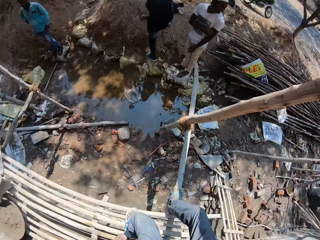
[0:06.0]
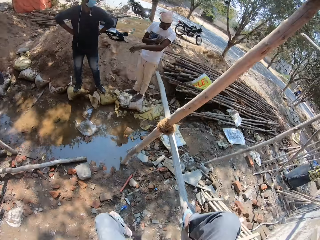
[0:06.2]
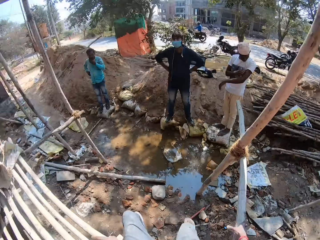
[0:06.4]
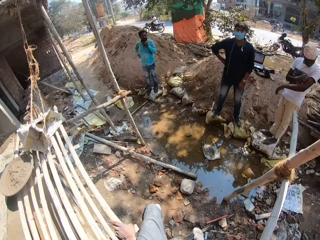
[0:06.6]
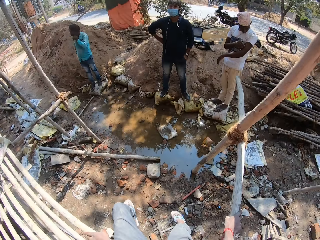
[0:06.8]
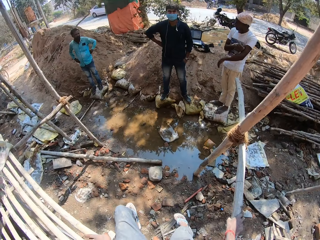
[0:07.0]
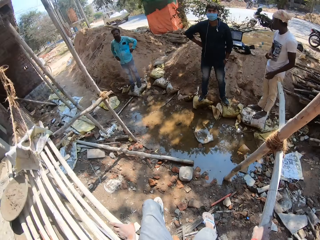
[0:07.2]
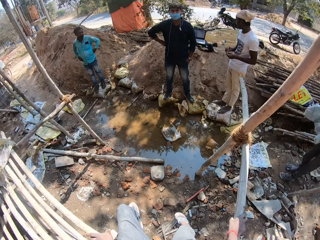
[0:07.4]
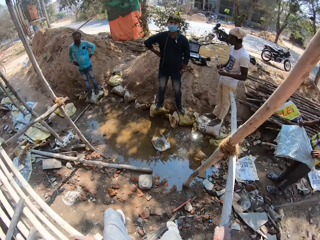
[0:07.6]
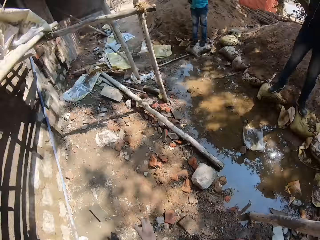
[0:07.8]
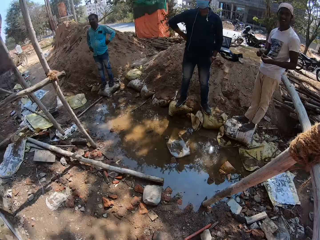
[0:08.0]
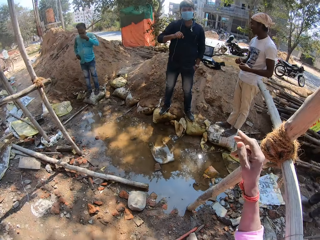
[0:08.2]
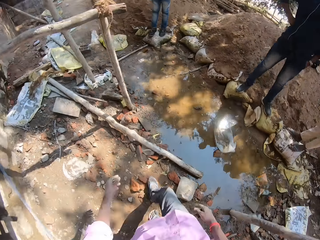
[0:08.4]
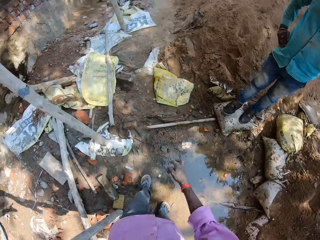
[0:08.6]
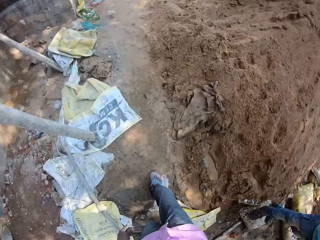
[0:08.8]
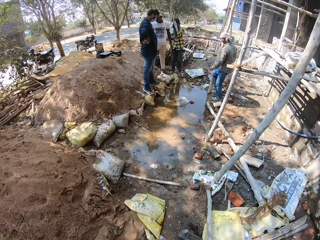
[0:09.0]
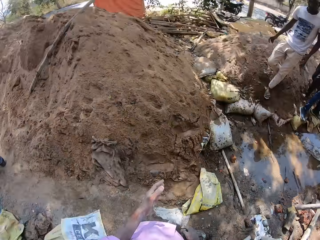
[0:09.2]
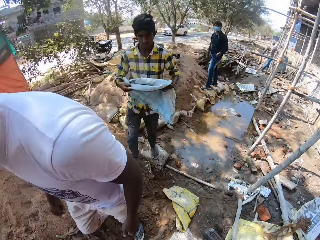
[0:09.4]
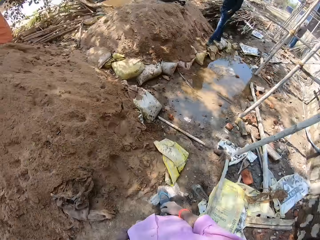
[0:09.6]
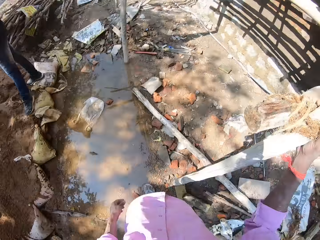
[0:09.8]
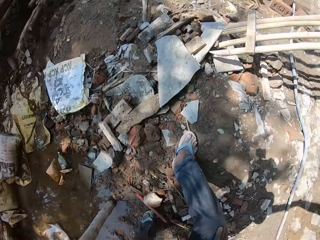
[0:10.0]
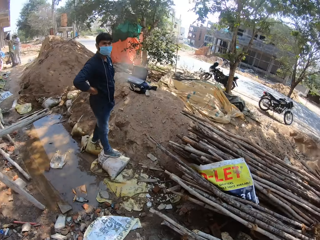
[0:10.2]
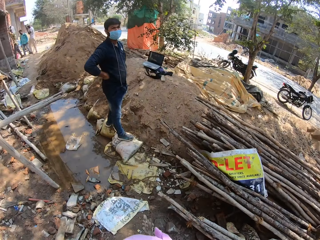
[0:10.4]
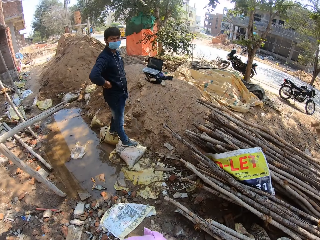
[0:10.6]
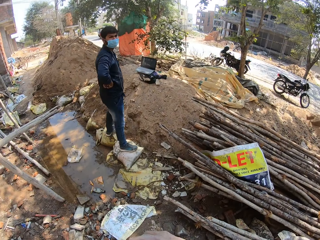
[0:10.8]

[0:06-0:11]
The camera wearer interacts with a person. They climb down the scaffold. Another person interacts with the first person. The camera wearer stares around. They walk around the construction site. A third person and the second person walk around. The camera wearer stares around. They dialogue with another person.

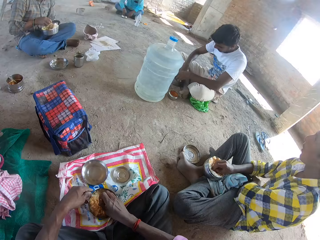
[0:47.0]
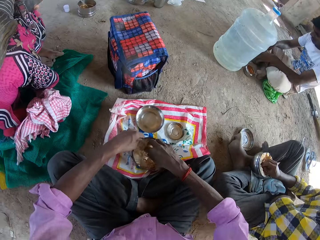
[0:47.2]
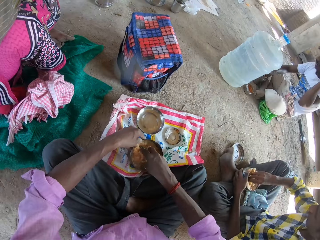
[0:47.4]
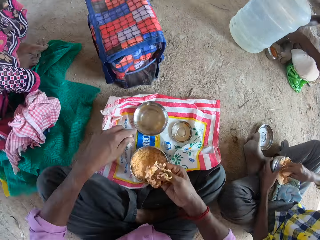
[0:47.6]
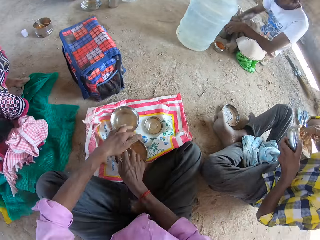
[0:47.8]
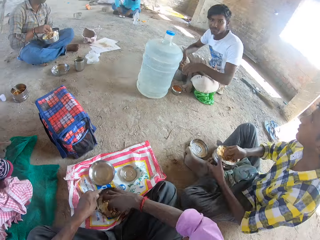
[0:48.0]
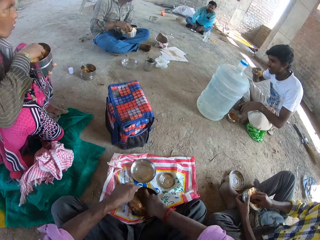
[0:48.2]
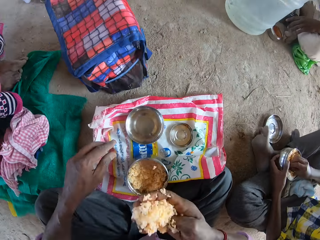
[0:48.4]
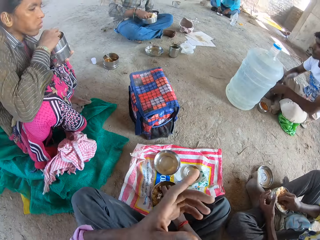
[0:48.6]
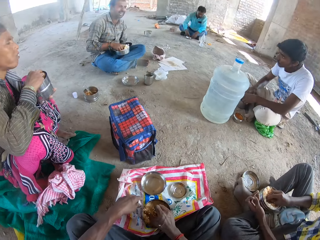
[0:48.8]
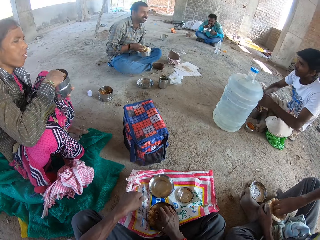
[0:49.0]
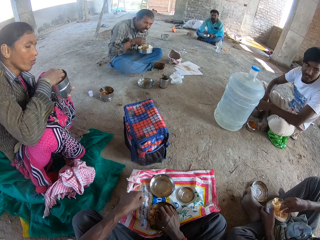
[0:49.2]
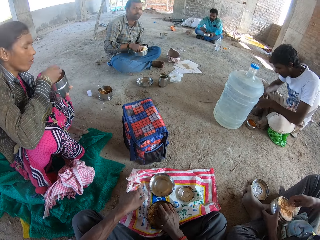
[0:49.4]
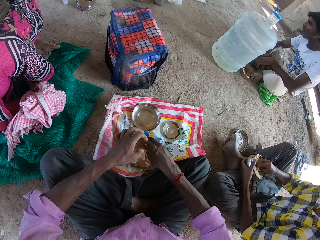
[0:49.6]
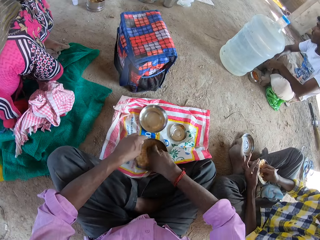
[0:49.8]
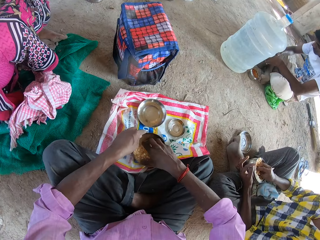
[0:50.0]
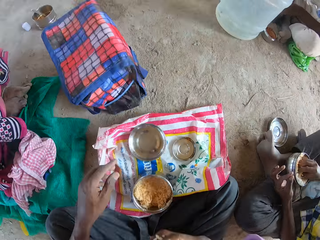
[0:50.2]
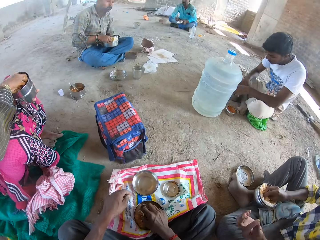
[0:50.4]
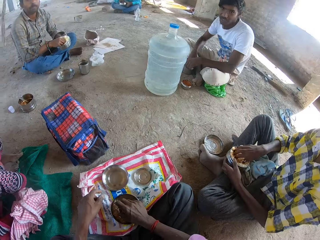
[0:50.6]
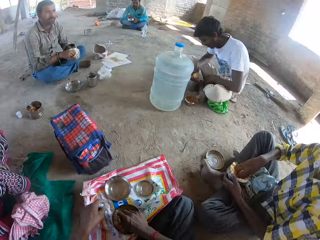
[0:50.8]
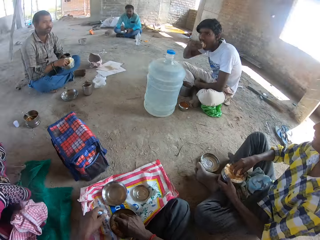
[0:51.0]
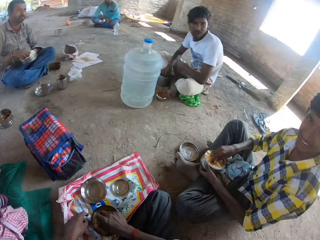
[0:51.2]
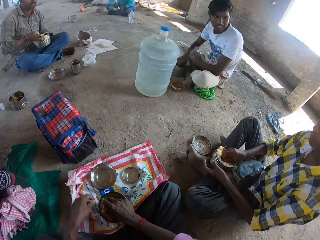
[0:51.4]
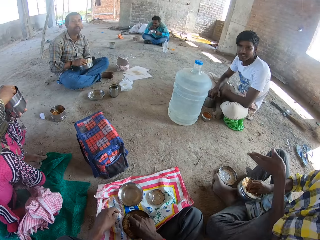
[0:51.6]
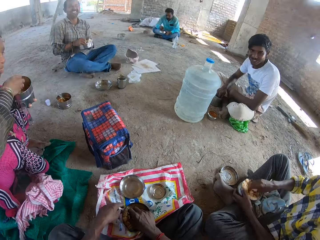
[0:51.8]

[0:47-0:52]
The camera wearer looks around. They eat food. They look around. They eat food. They look around.

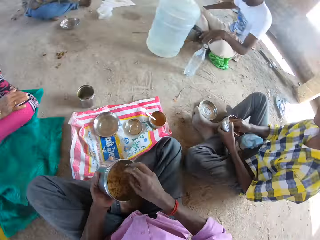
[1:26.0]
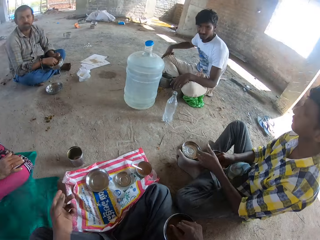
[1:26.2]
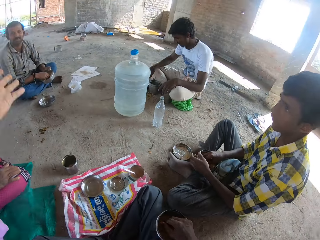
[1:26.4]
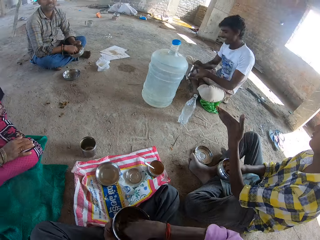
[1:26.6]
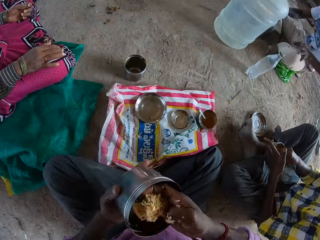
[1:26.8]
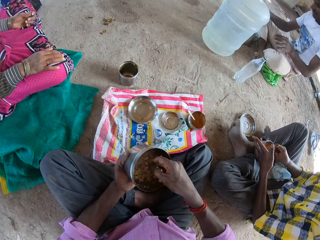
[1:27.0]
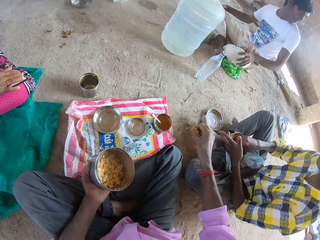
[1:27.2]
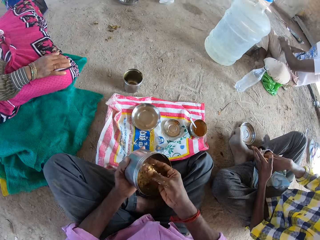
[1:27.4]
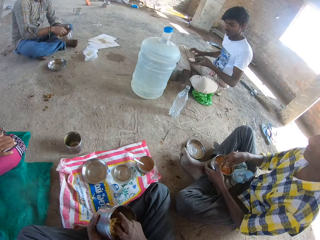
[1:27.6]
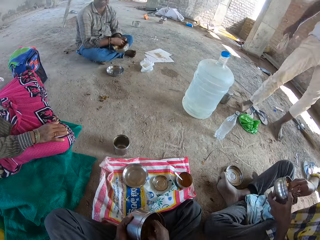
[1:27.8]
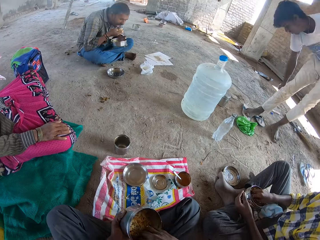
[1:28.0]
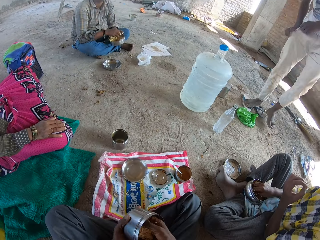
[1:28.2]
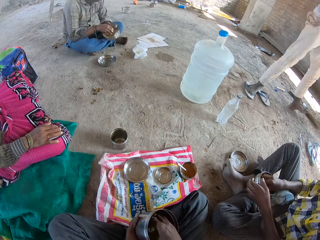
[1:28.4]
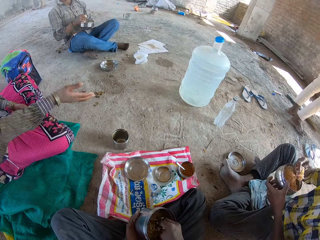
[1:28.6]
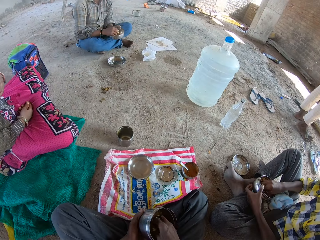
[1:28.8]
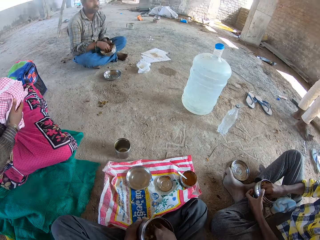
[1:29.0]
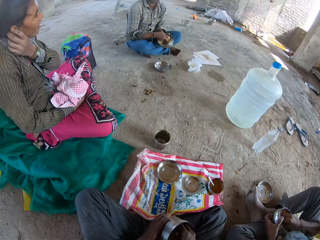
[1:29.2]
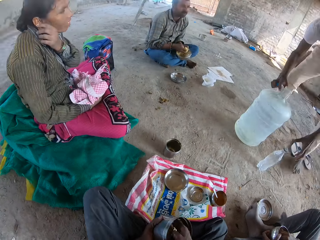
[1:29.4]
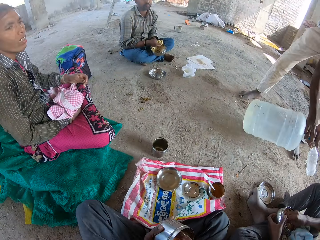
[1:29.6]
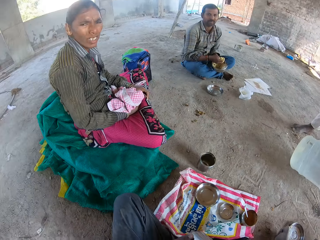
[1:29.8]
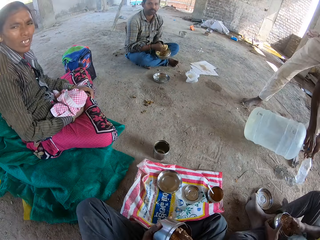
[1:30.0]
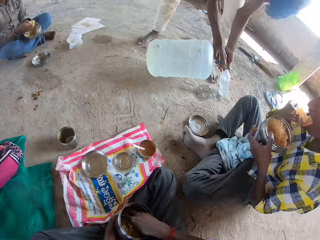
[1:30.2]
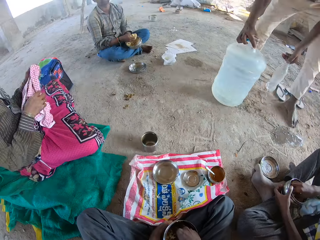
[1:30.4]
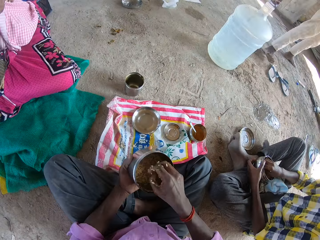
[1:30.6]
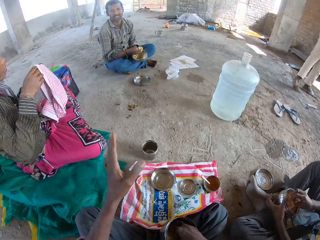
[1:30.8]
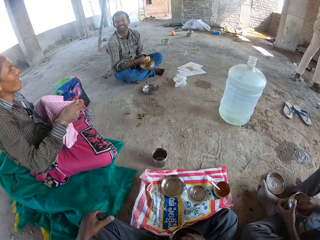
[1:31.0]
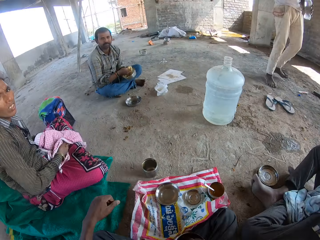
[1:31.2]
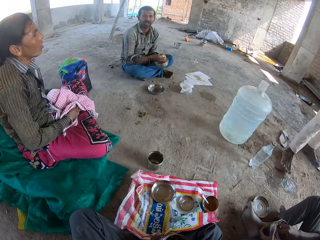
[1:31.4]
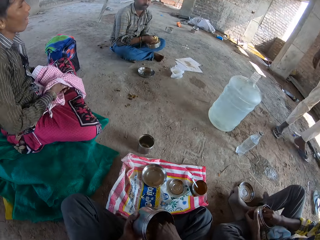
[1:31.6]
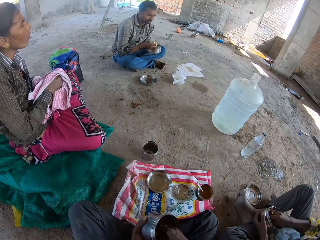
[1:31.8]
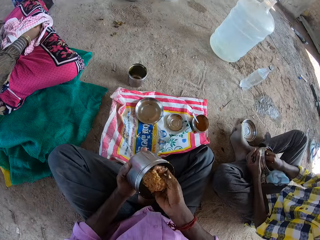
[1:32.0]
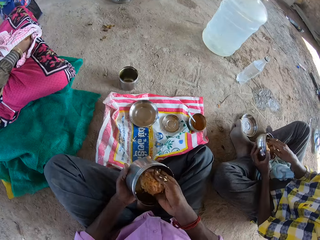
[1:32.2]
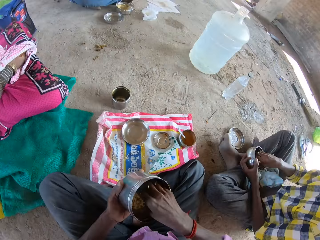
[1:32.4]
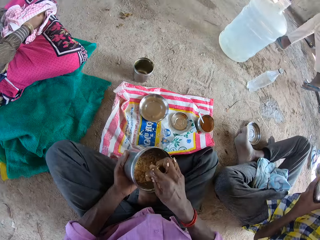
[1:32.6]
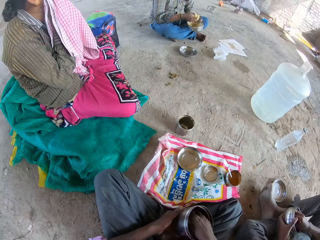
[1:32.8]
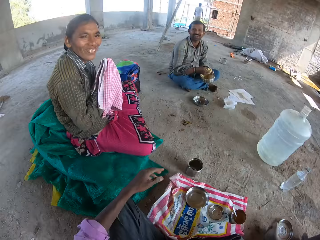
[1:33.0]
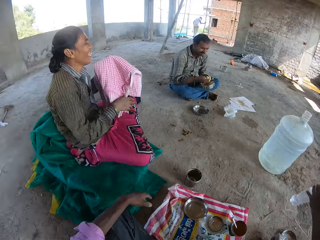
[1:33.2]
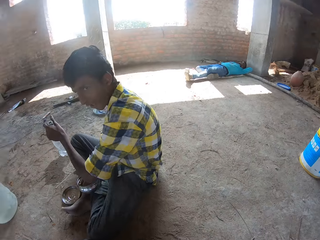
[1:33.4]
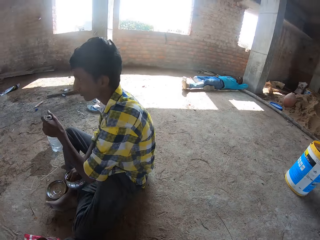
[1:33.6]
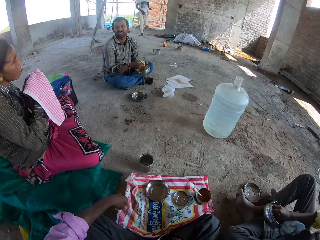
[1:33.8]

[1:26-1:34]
The camera wearer dialogues with a person. They stare around. The camera wearer and another person eat food. A third person stands up and moves around. The camera wearer looks around. They eat food. The third person puts water in a bottle. The camera wearer dialogues to a fourth person. They eat food. They dialogue to the fourth person. The fourth person interacts with the camera wearer. The camera wearer eats food. They dialogue to the fourth person. They look around.
